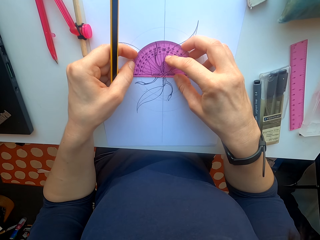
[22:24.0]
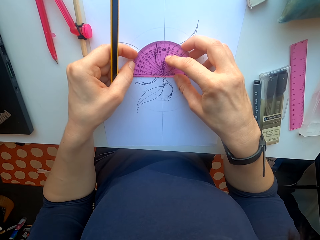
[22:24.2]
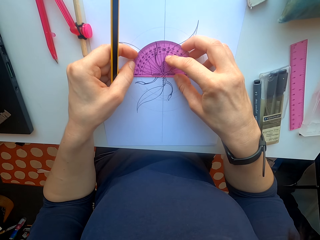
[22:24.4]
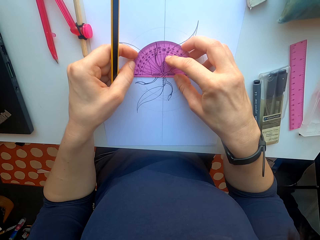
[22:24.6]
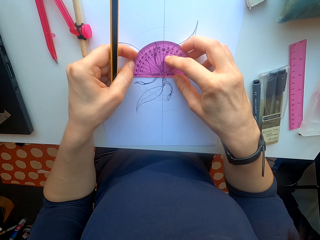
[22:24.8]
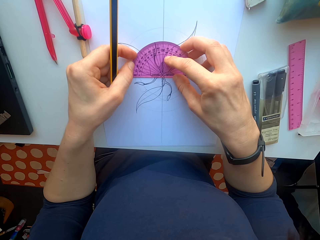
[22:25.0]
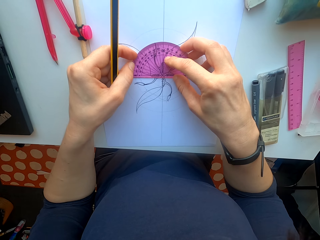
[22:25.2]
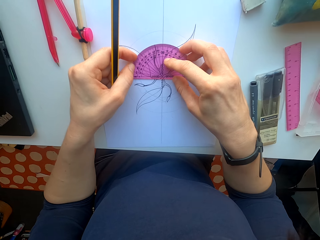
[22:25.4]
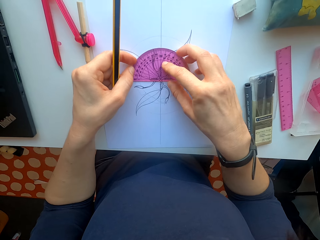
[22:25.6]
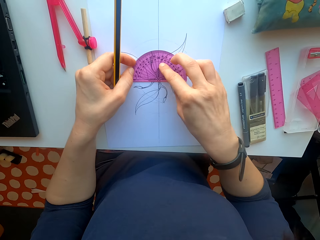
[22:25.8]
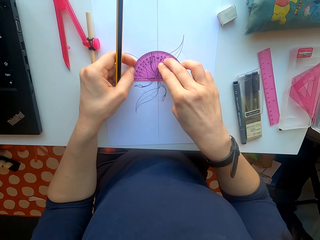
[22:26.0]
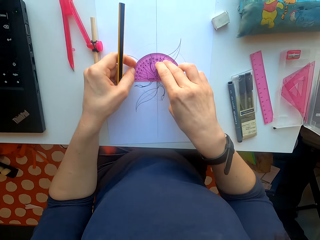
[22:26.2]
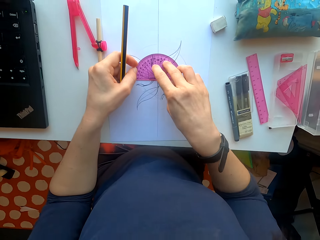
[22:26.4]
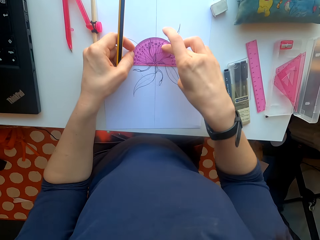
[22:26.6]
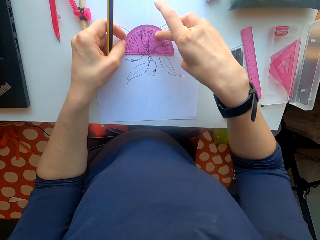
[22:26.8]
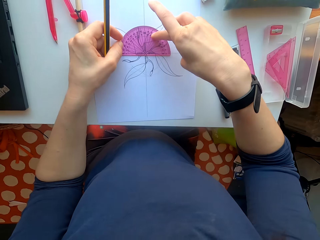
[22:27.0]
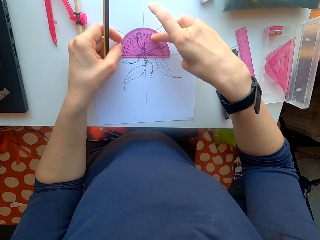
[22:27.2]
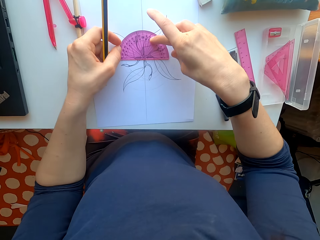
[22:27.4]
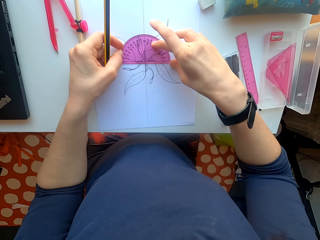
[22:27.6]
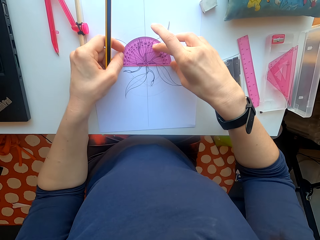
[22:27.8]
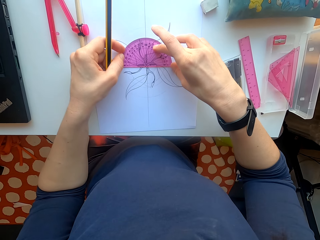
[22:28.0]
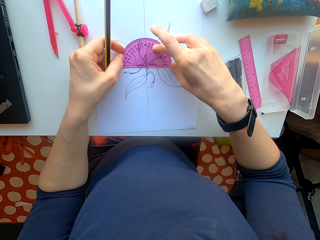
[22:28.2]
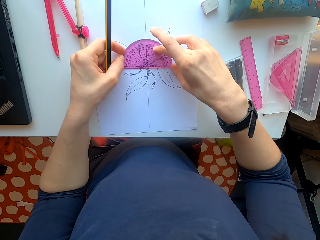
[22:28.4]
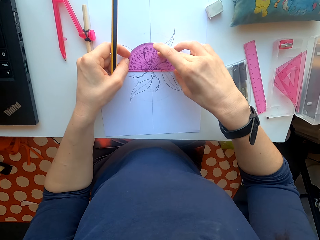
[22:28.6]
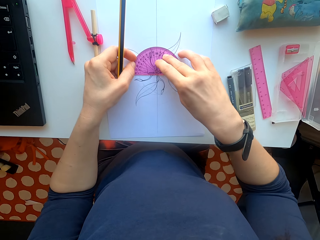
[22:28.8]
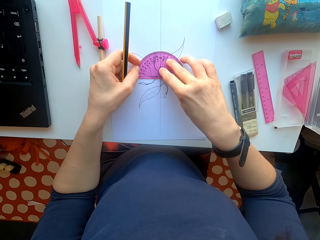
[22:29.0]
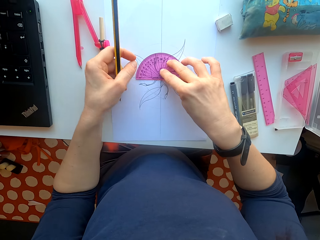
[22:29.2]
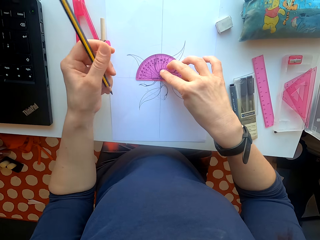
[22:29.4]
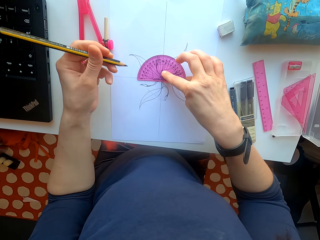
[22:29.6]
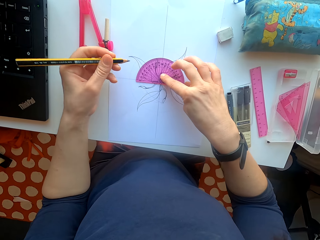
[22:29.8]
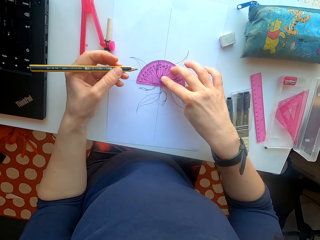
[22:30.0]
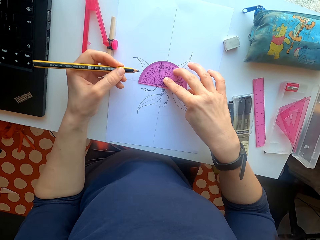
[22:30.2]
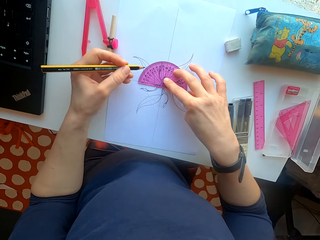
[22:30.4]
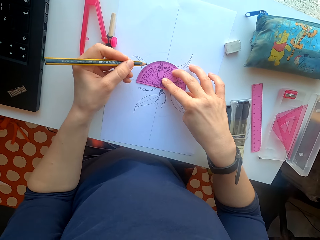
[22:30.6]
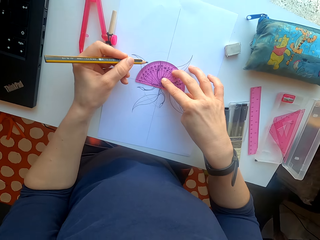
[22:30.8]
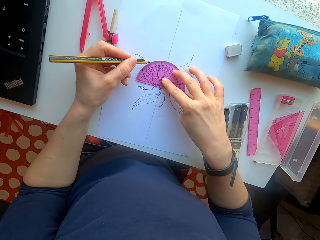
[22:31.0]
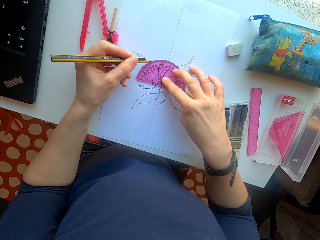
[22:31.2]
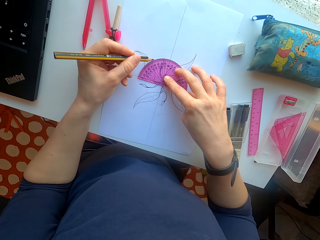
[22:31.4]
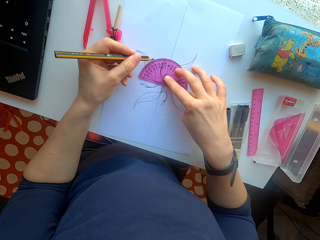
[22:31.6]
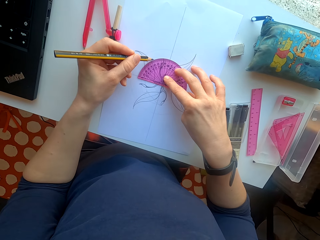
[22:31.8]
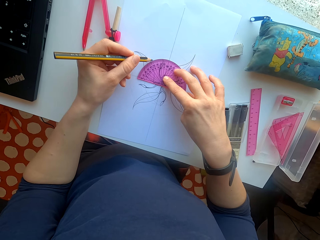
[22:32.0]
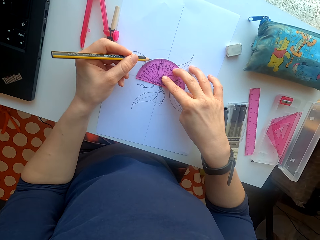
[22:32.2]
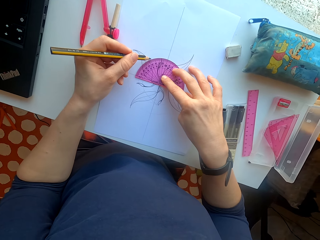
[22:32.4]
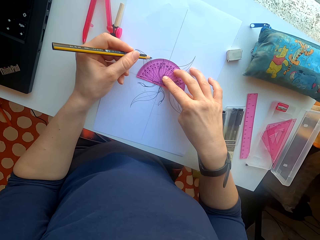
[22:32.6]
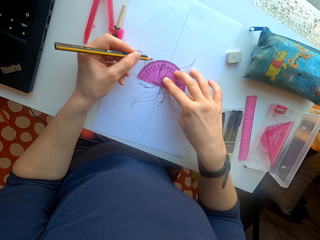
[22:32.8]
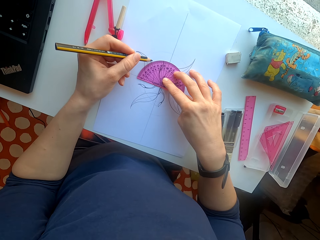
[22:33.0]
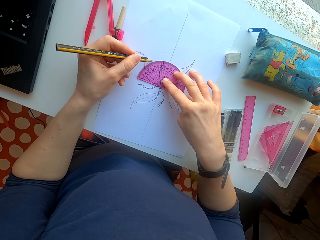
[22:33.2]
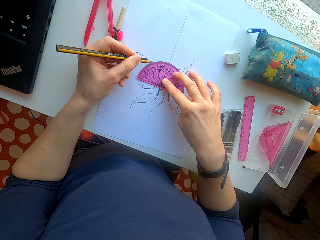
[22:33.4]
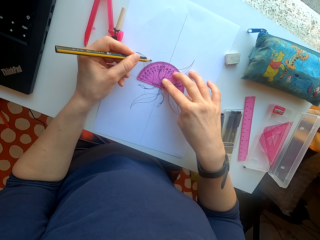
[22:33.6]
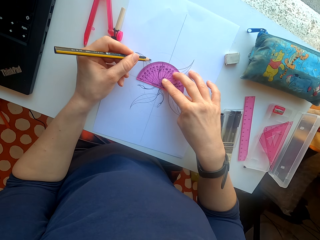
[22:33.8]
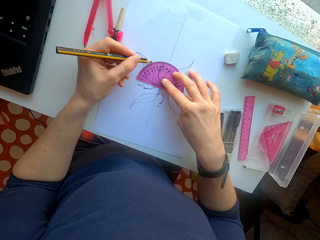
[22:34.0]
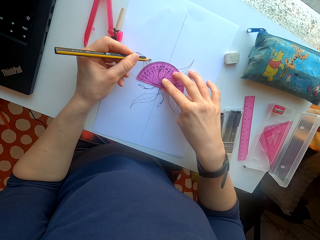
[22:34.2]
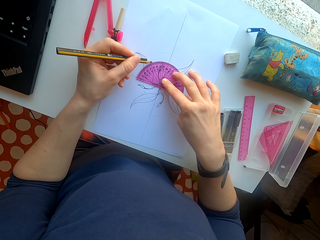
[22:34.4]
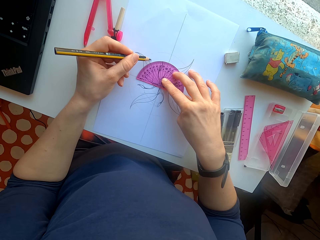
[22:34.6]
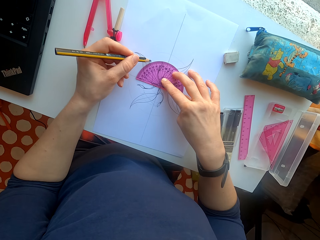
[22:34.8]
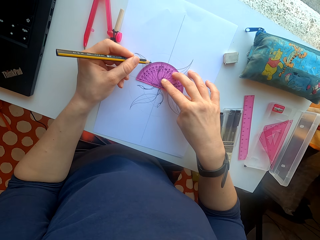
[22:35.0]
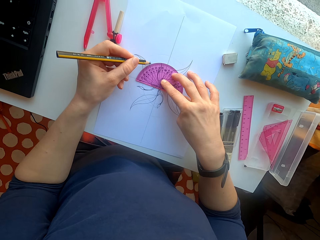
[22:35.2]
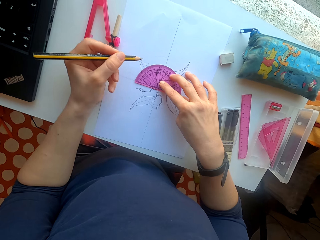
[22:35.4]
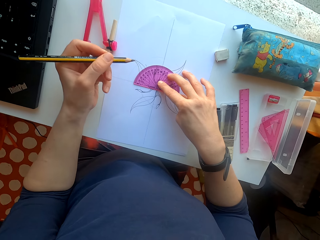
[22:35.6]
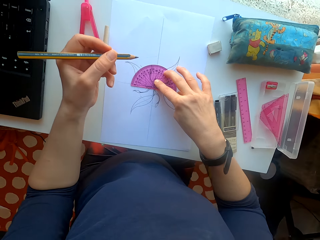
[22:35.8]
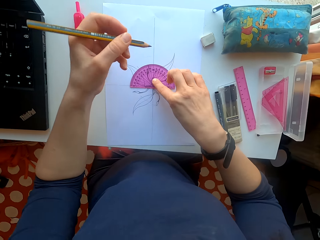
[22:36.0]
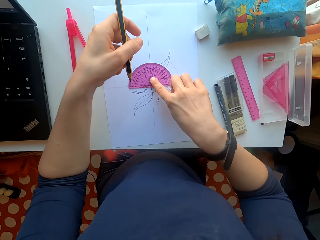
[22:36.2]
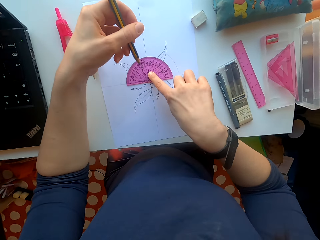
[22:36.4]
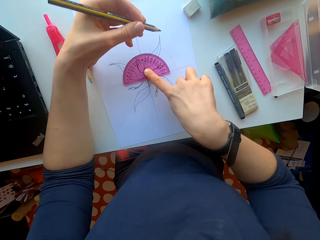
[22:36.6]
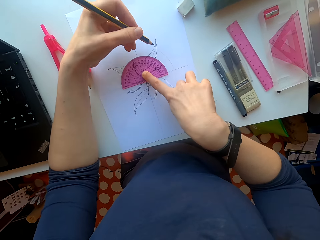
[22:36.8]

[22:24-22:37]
The camera wearer puts a mark on the sheet of paper.

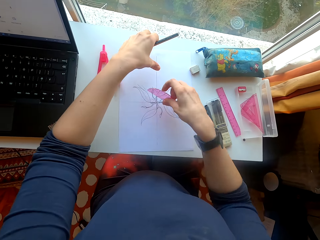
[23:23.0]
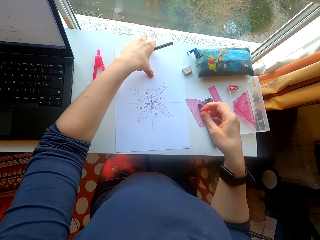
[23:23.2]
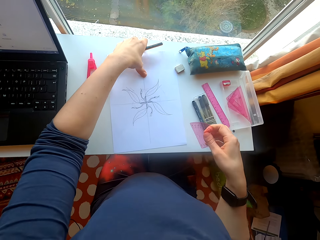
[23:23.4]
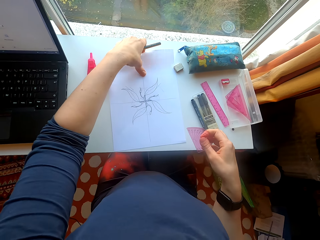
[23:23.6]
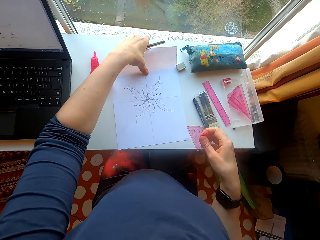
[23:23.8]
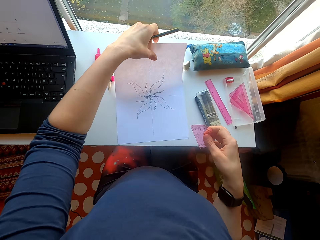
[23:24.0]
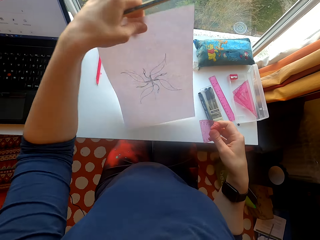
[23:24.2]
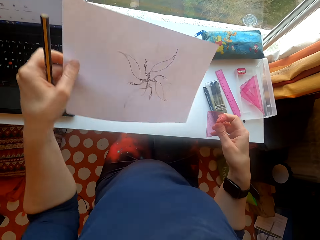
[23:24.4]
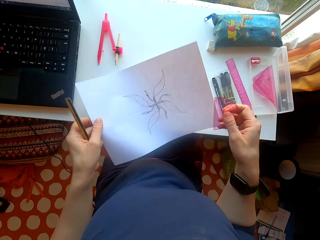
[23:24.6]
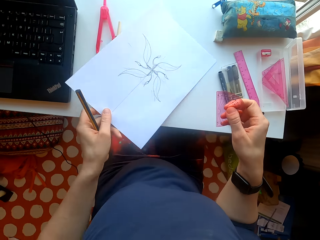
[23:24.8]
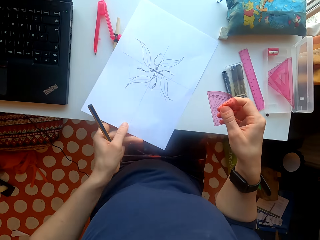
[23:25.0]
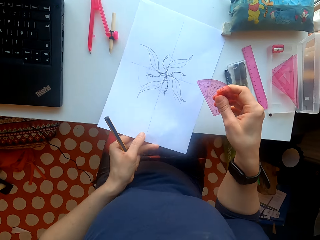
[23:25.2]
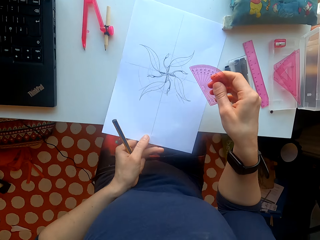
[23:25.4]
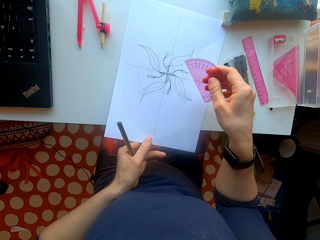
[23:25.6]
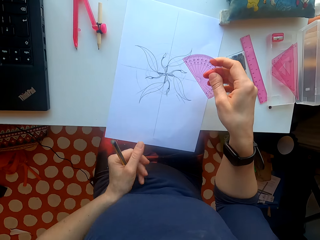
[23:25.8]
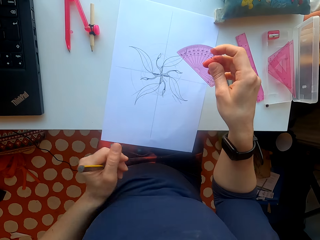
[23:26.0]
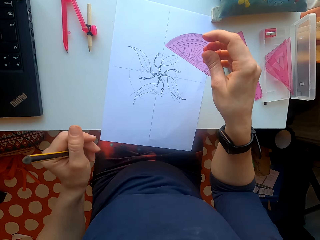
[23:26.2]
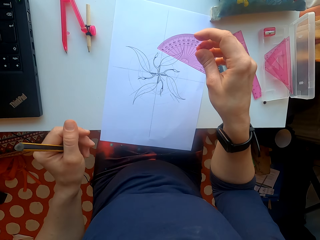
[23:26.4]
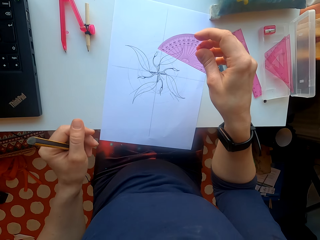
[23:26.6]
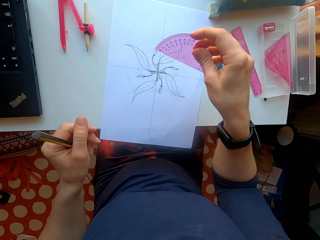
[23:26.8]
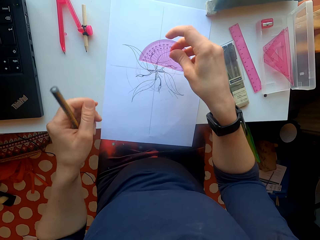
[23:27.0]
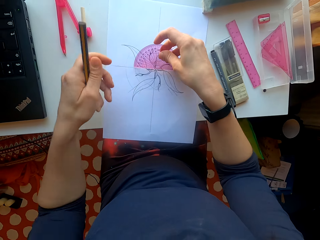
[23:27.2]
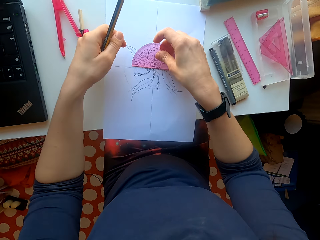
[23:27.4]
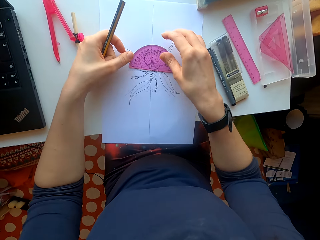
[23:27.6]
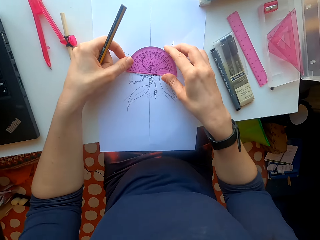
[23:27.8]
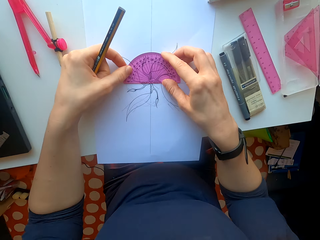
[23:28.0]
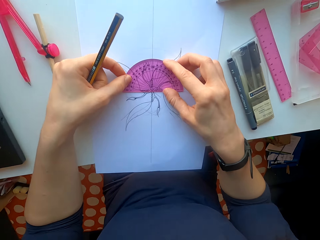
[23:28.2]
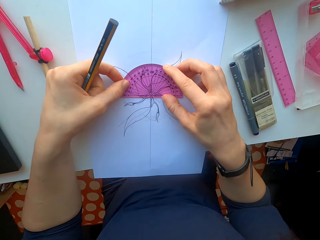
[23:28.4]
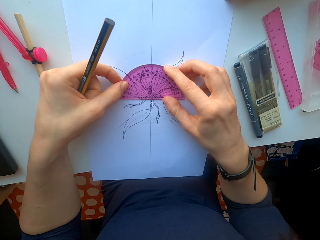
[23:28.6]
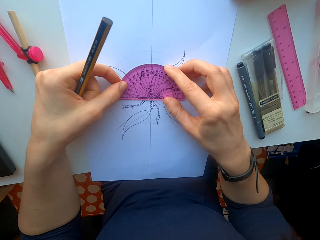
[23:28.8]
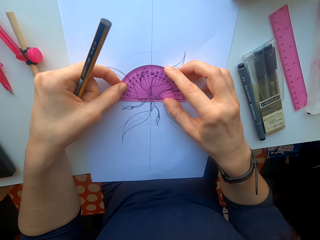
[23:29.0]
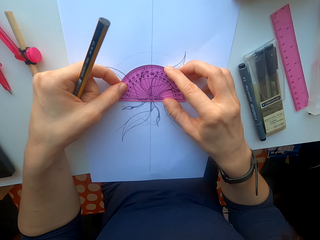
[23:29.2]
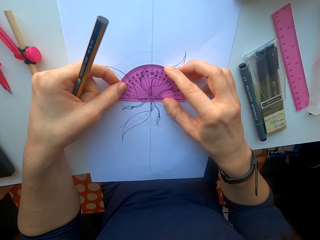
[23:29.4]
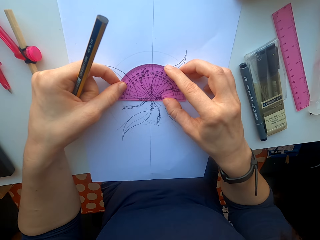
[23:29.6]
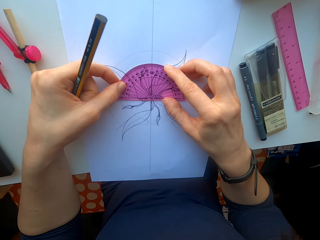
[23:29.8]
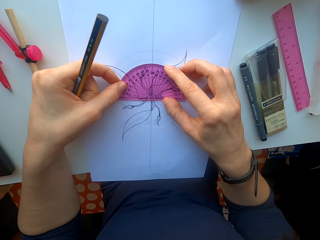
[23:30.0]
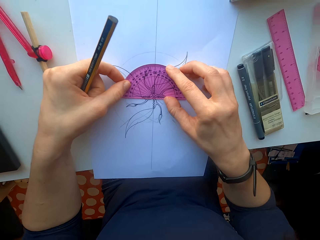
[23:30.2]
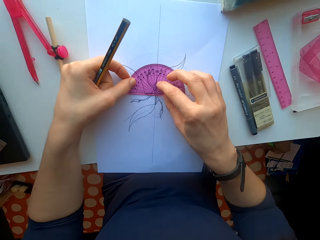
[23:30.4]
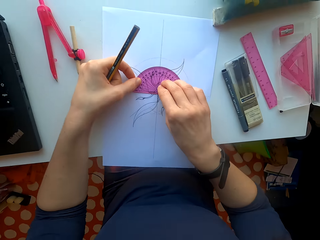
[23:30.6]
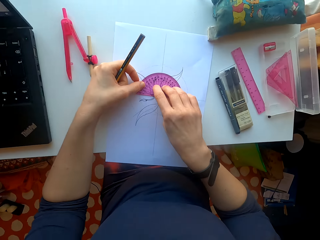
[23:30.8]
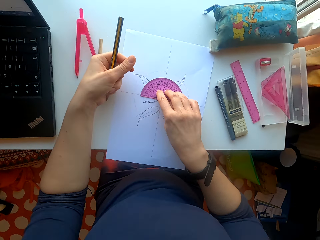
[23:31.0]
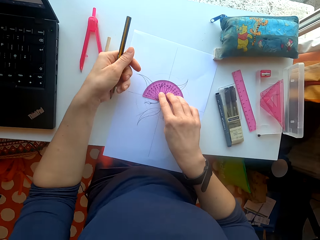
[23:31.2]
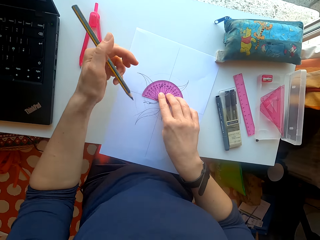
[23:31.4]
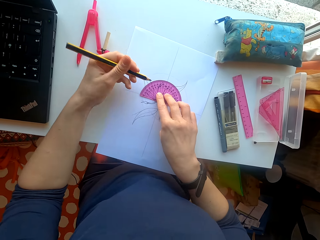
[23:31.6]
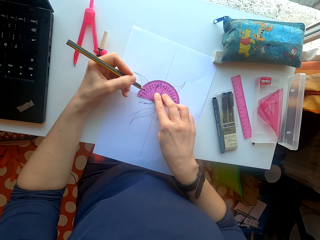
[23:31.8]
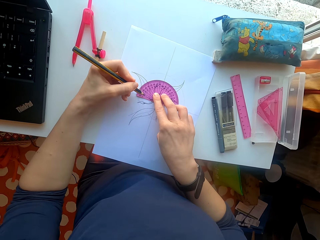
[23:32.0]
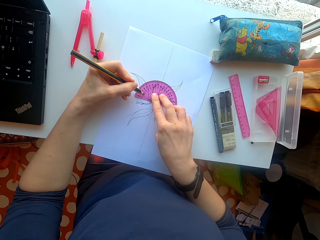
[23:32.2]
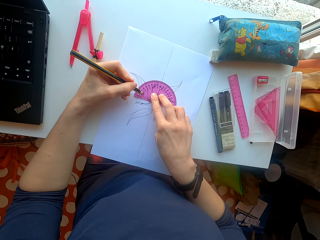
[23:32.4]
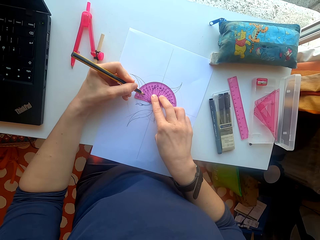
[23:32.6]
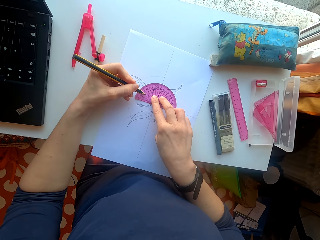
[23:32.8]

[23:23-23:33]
The camera wearer picks up a sheet of paper. They place the sheet of paper on the table. They measure with the protractor. They put the protractor on the paper. They put marks on the sheet of paper.
